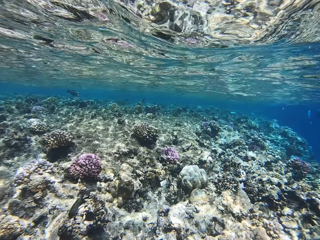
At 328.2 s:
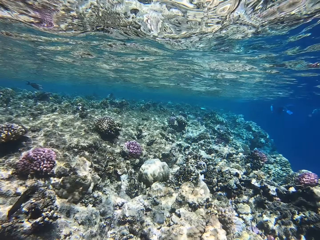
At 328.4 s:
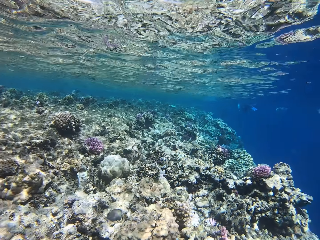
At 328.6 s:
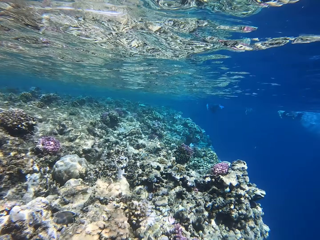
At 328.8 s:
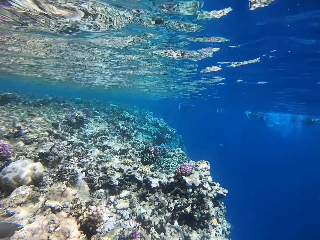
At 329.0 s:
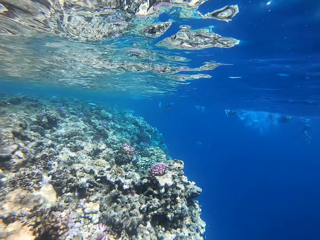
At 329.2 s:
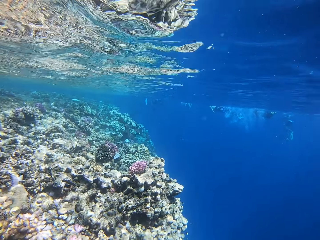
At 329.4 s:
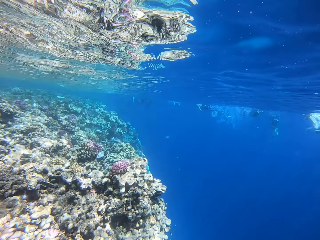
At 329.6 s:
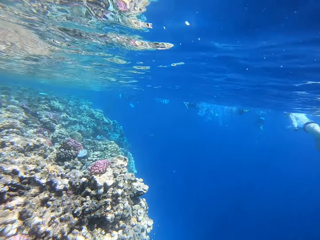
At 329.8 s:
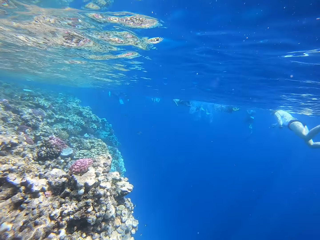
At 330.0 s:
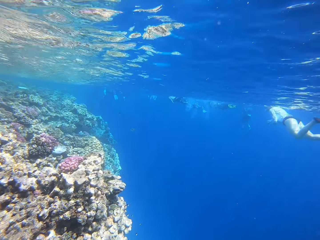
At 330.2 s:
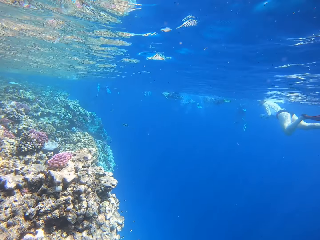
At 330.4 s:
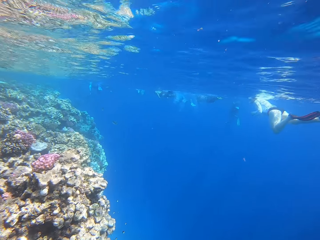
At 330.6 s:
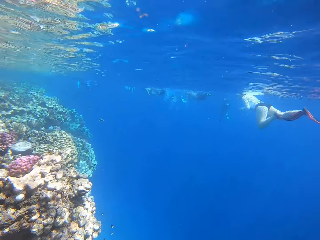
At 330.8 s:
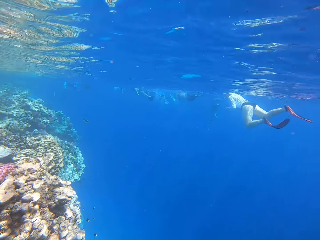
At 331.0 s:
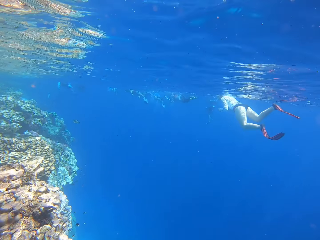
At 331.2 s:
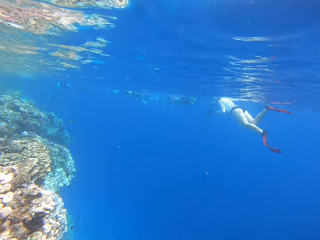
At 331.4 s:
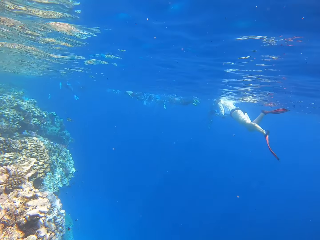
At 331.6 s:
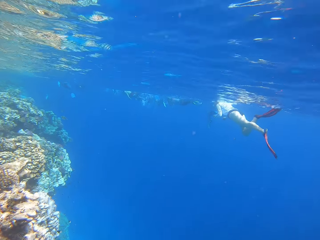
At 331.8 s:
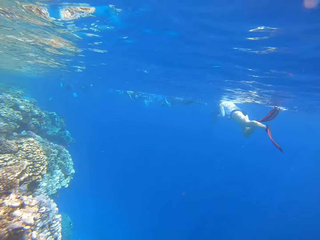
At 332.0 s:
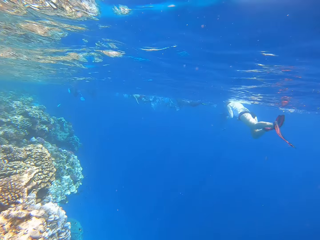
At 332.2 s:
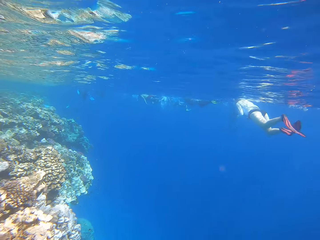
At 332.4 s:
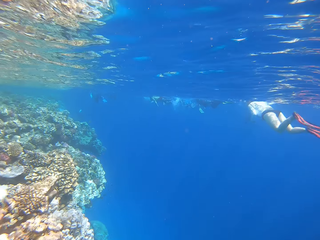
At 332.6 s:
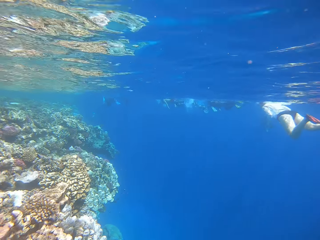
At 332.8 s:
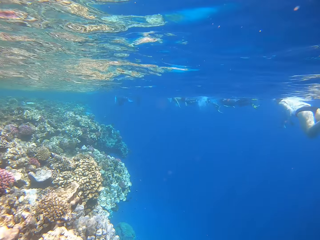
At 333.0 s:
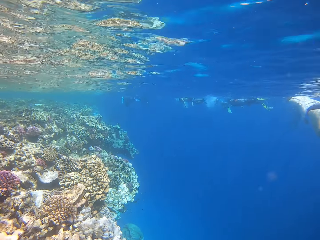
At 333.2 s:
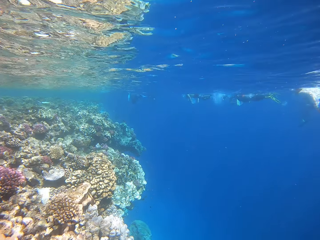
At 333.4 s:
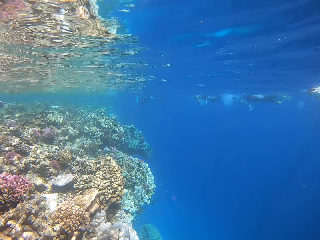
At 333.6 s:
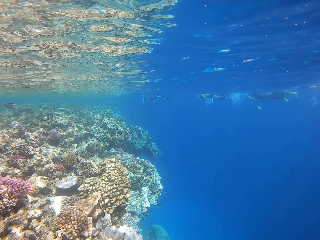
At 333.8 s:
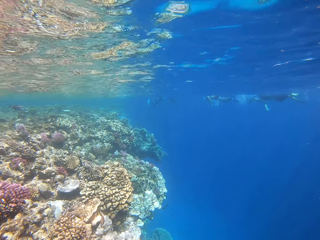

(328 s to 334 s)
A person swims in the deep ocean.

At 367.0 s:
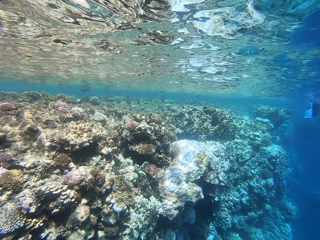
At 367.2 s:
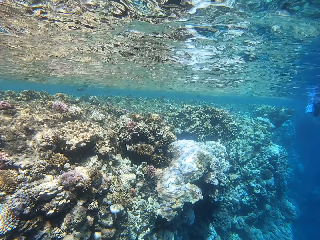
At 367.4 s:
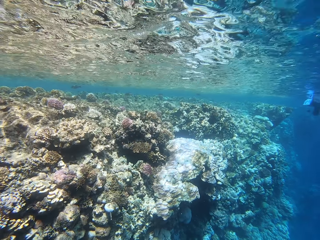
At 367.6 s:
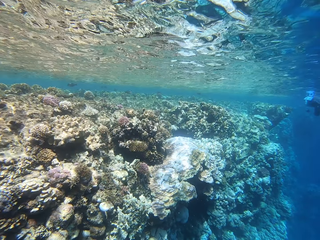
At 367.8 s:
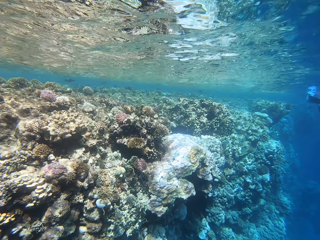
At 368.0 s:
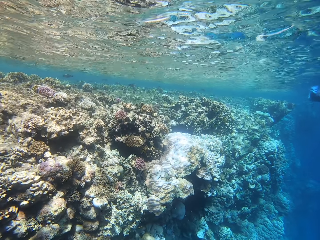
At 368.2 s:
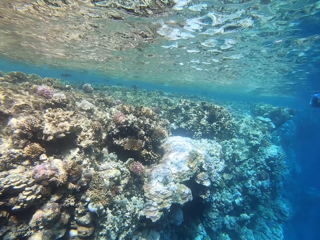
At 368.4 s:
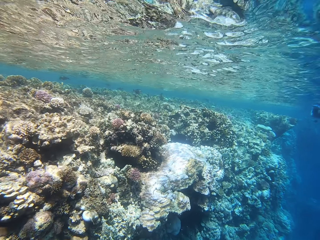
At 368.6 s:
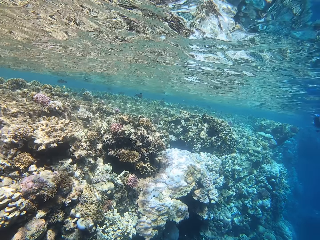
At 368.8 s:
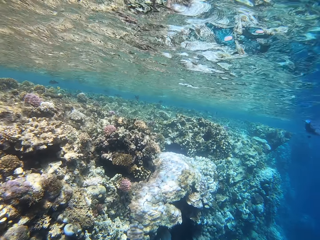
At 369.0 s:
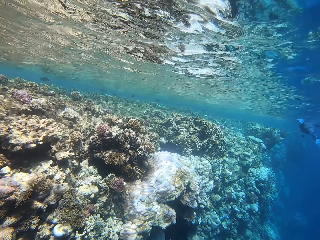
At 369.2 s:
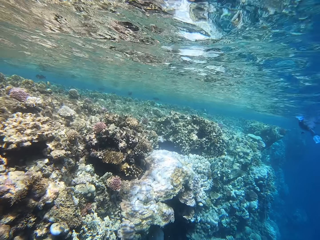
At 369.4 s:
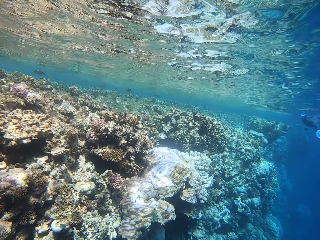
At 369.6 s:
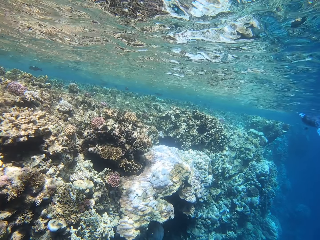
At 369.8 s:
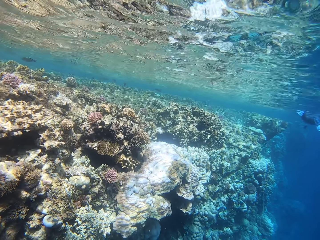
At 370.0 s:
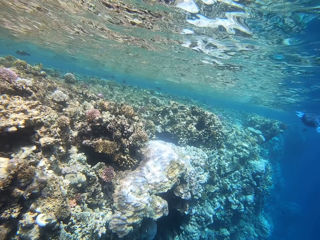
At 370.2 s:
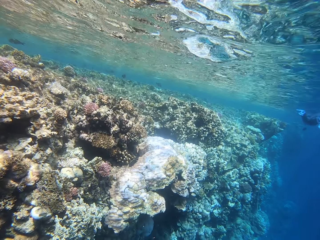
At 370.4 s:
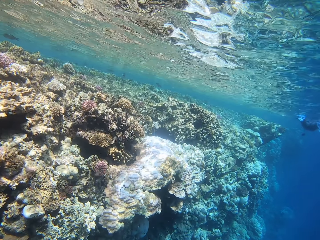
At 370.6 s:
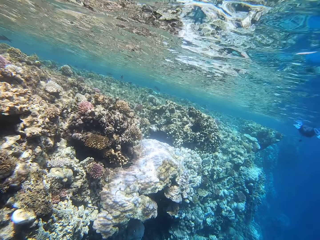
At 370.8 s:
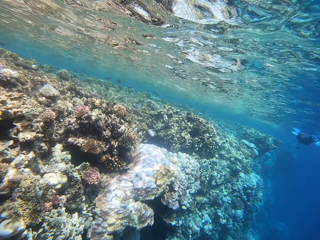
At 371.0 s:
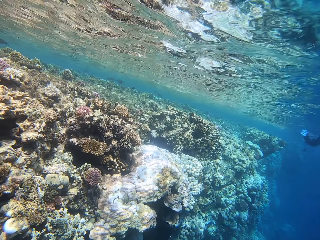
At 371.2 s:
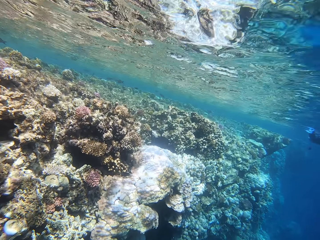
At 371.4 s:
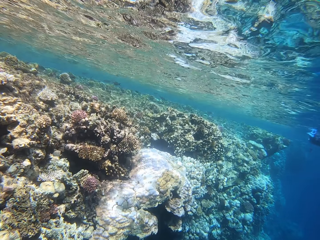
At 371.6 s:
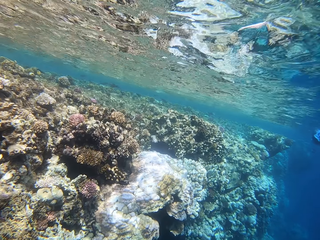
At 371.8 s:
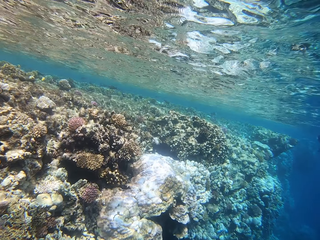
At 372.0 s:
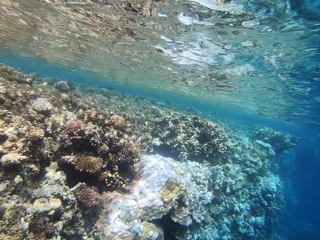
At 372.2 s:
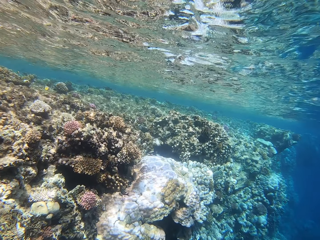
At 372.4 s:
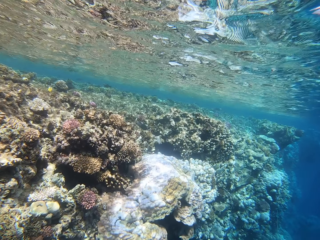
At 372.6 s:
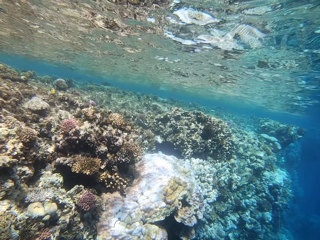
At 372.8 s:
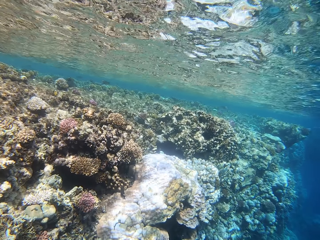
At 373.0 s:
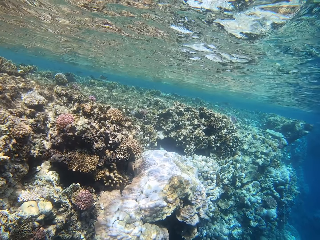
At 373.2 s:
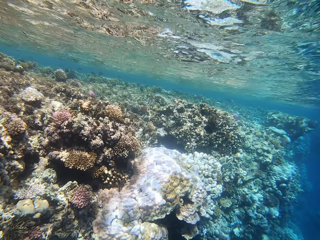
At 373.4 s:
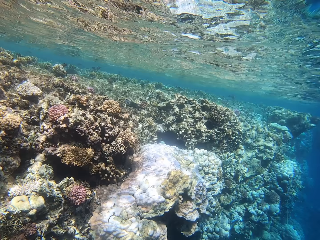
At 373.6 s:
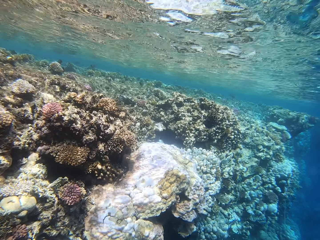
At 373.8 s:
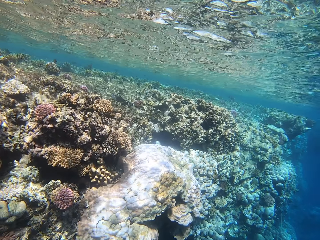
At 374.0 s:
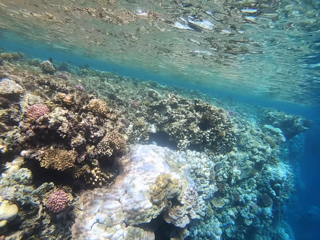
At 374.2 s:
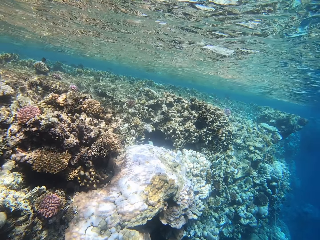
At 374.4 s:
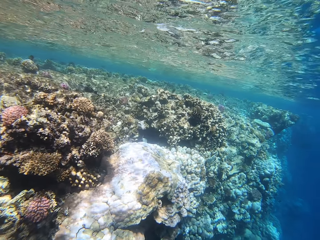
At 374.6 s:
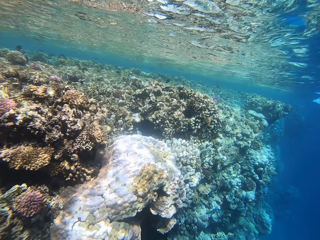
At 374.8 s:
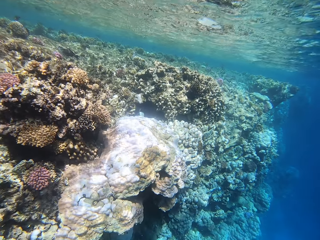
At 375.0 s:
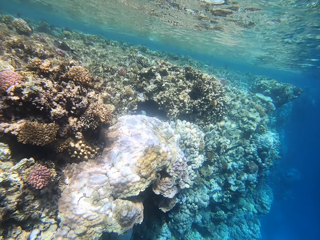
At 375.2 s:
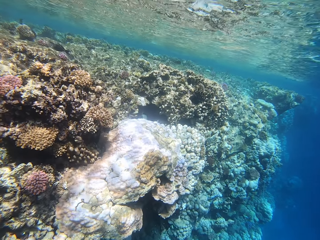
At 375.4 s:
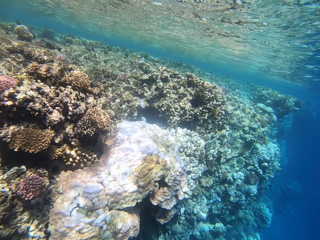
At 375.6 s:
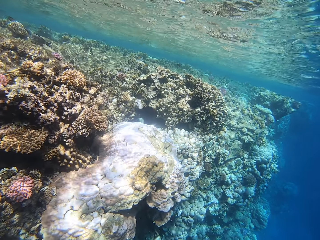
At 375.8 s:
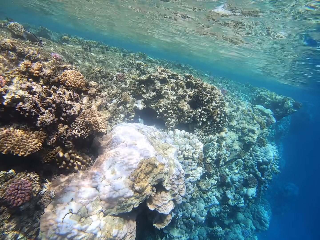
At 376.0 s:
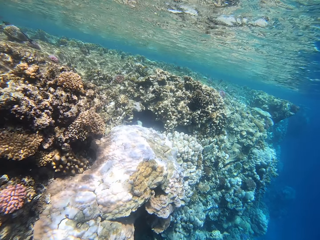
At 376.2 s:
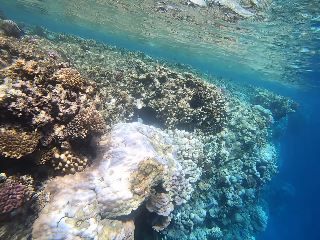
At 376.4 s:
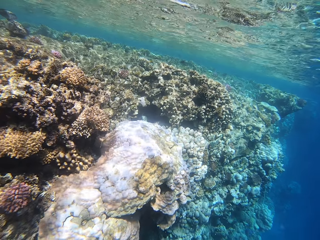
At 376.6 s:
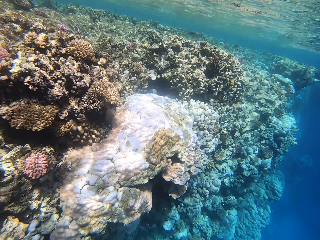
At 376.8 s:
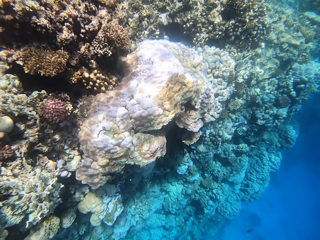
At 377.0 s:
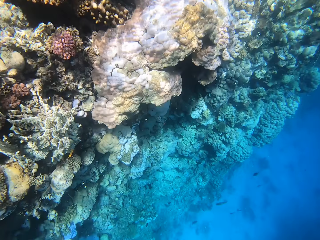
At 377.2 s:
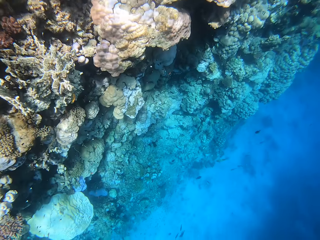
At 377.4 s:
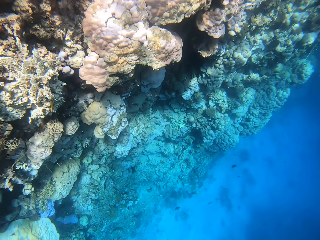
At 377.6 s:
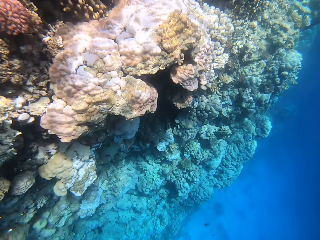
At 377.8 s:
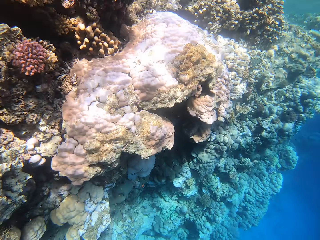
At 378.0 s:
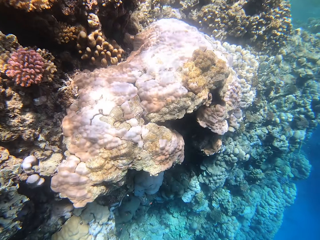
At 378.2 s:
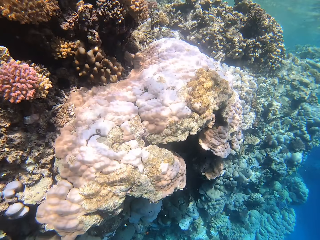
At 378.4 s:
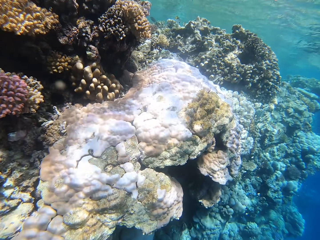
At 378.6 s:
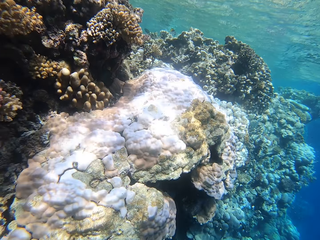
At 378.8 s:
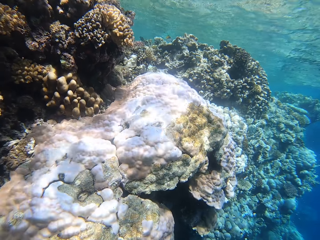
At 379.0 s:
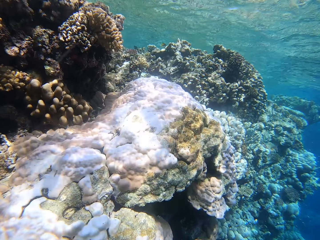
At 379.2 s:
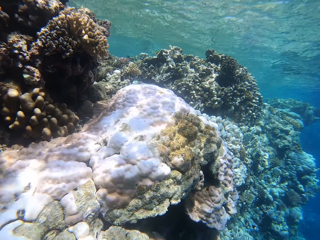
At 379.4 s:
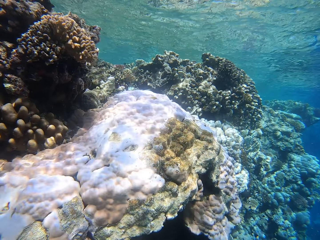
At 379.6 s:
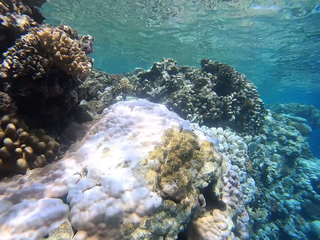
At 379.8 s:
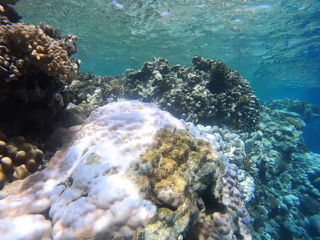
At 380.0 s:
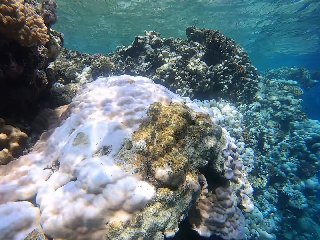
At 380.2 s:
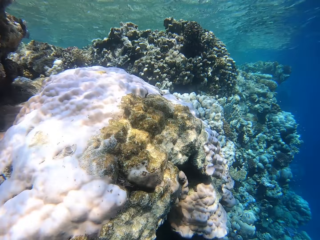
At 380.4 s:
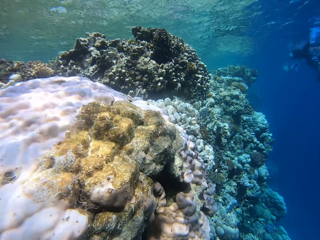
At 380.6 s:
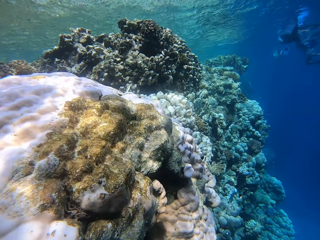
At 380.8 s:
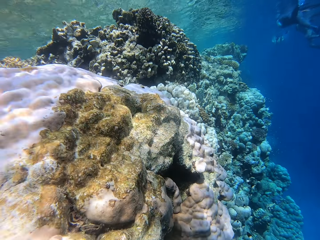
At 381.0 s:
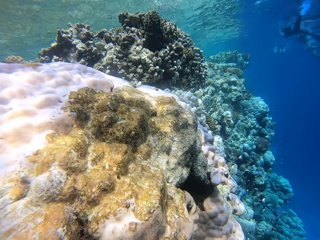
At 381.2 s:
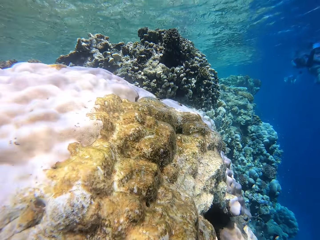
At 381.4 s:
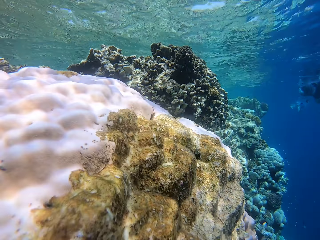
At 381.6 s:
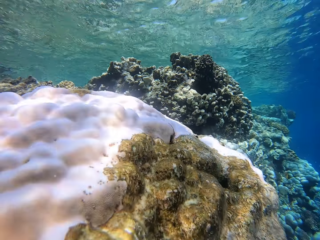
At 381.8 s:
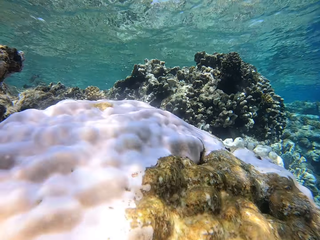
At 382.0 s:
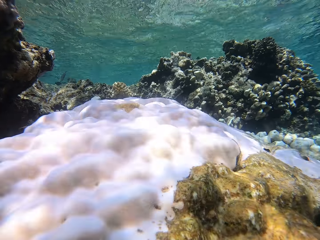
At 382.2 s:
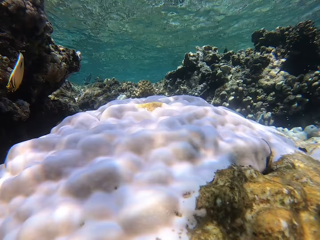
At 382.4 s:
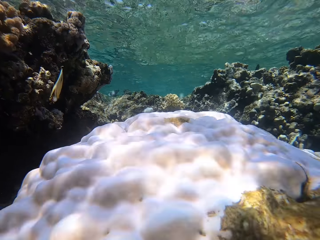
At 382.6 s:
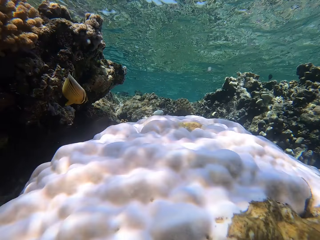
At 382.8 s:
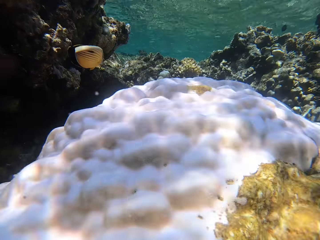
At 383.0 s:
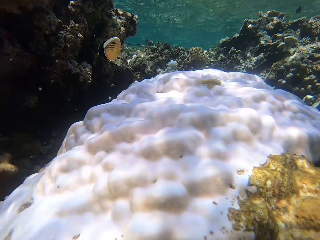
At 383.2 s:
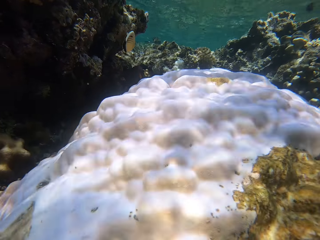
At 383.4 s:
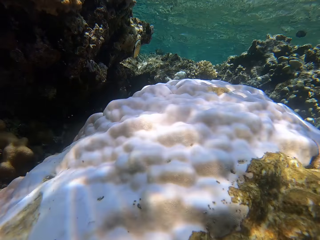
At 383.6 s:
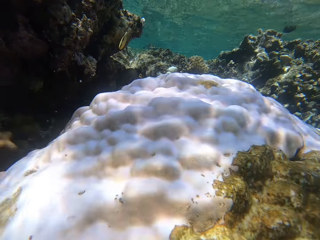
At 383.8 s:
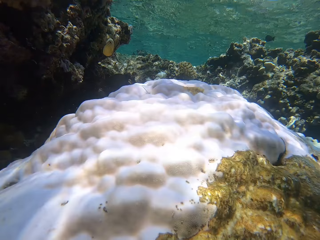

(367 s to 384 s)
The camera wearer swims in the deep ocean.
